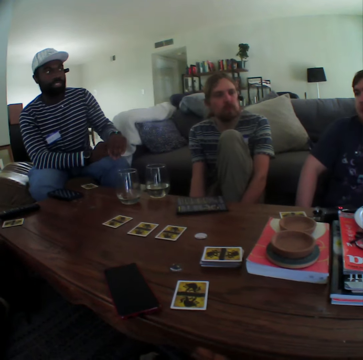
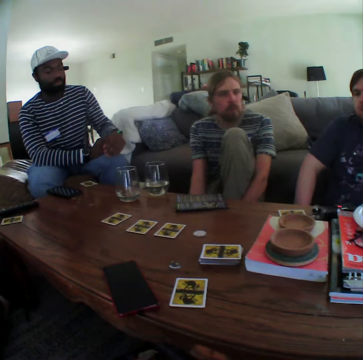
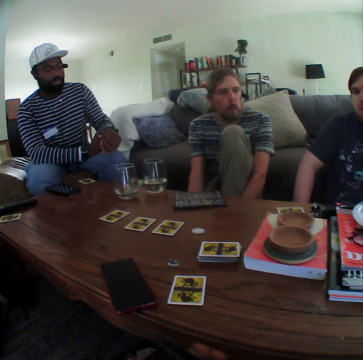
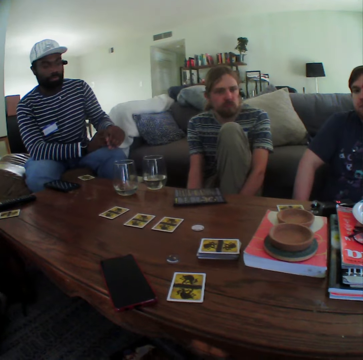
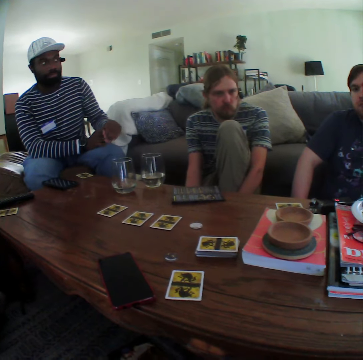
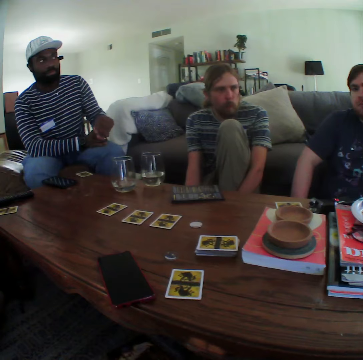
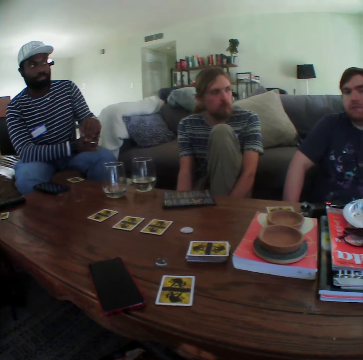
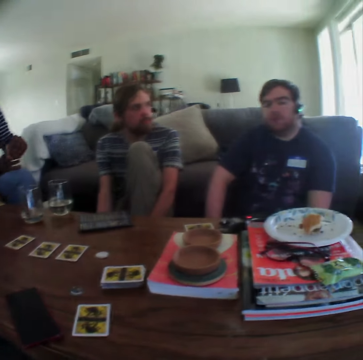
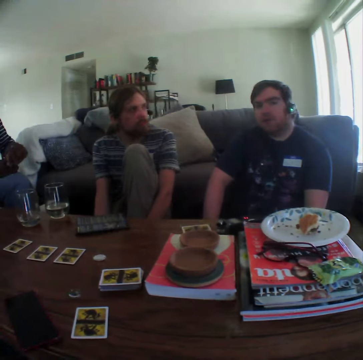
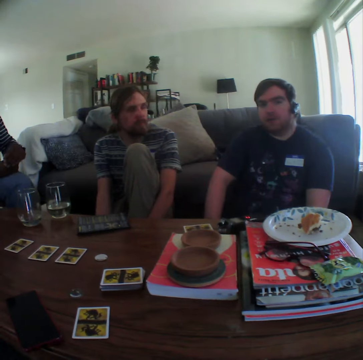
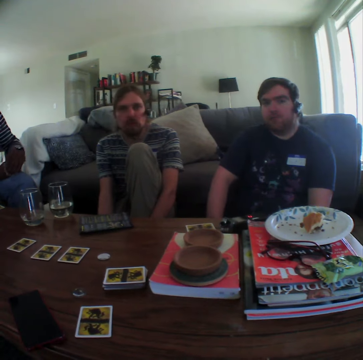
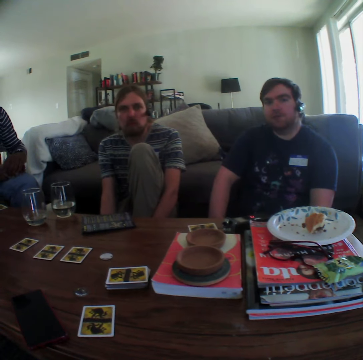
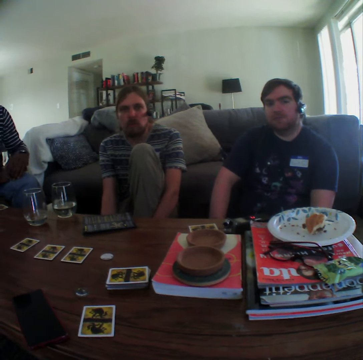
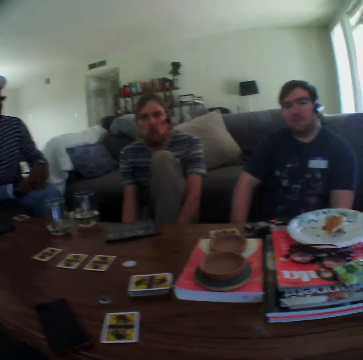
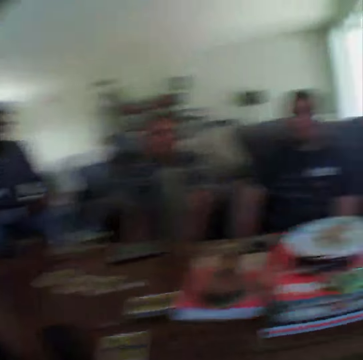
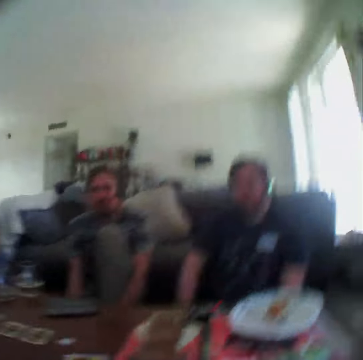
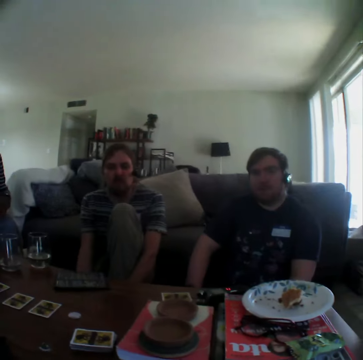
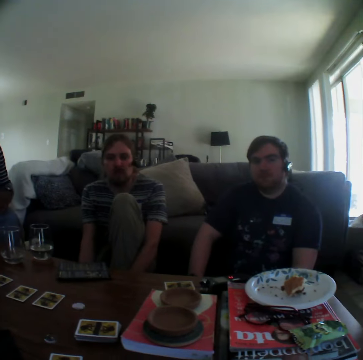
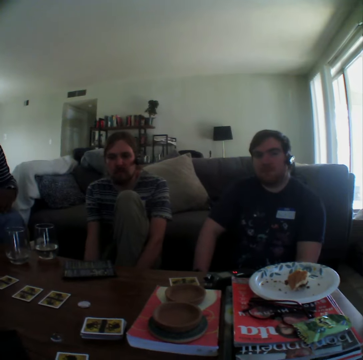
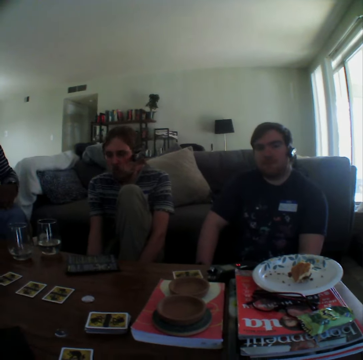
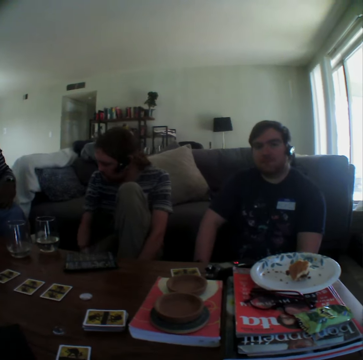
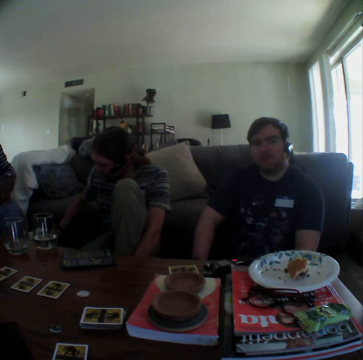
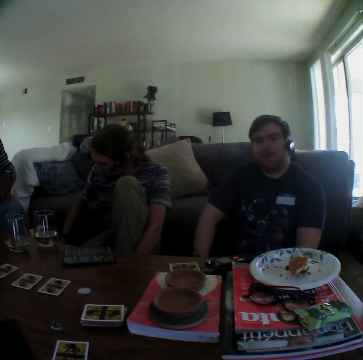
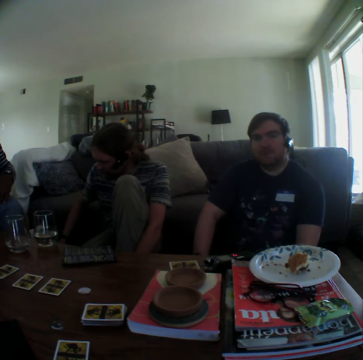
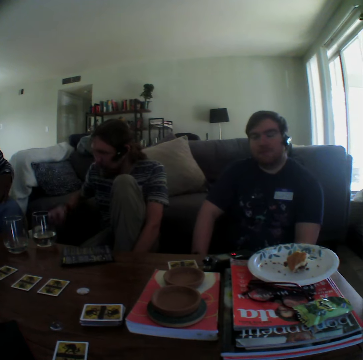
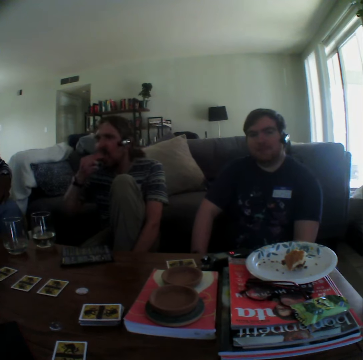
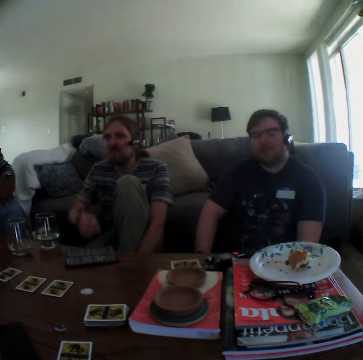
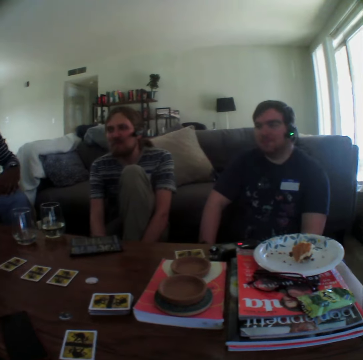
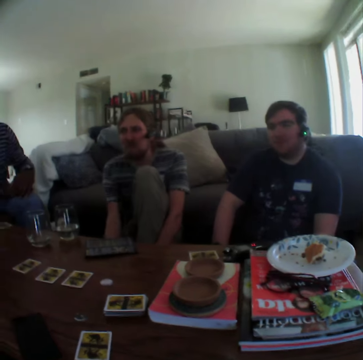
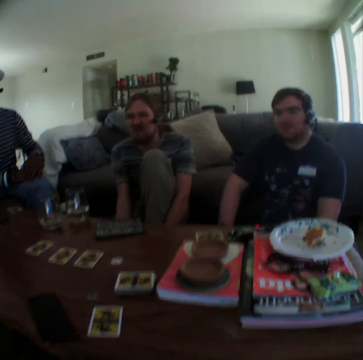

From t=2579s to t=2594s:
The camera wearer stares at the colleague. A person moves the hand to something. The person eats something.

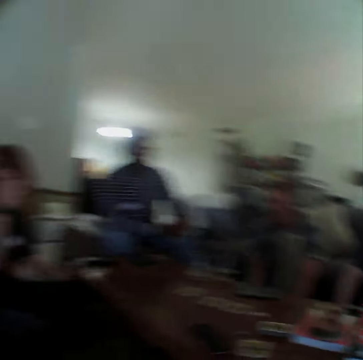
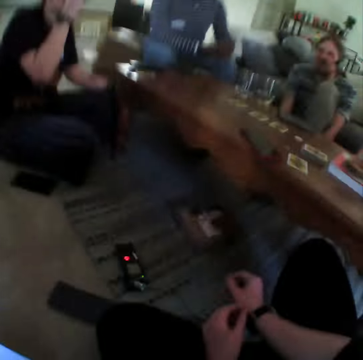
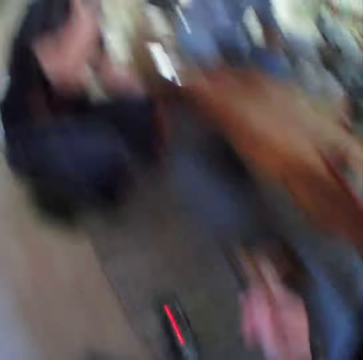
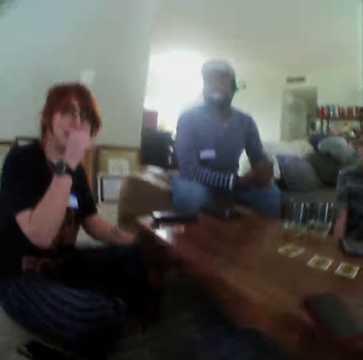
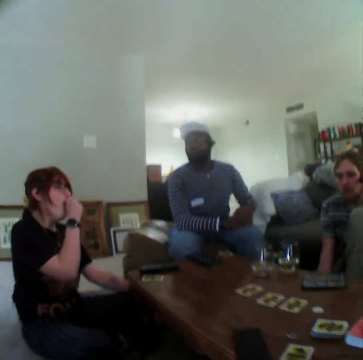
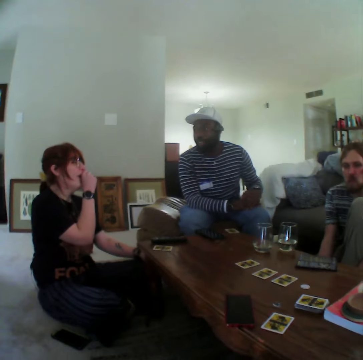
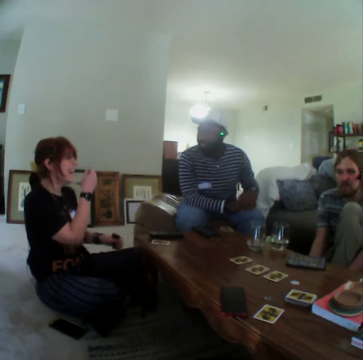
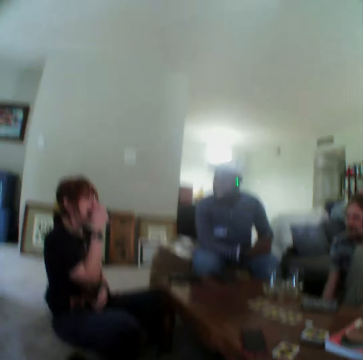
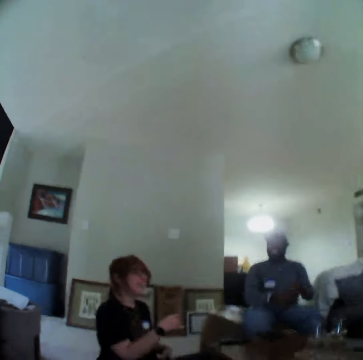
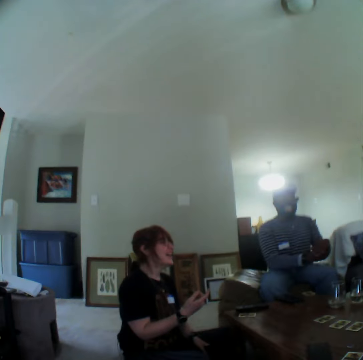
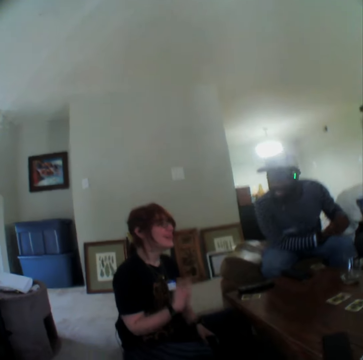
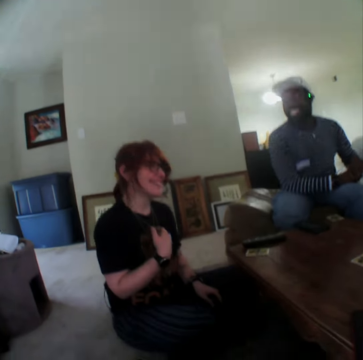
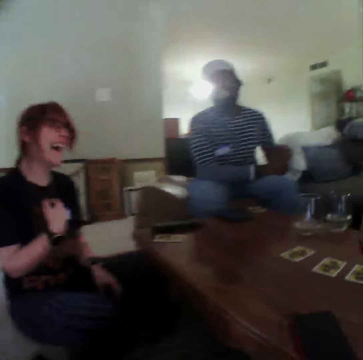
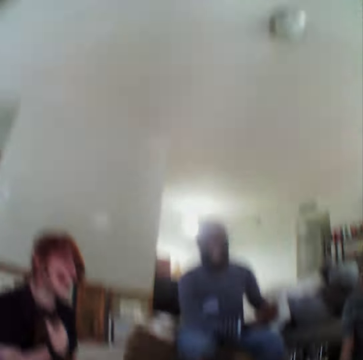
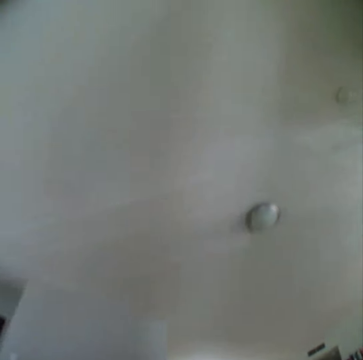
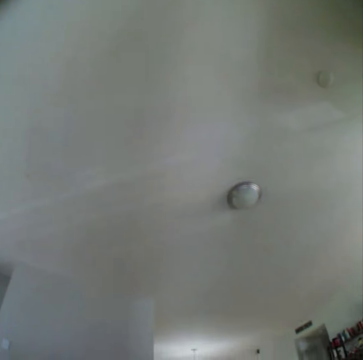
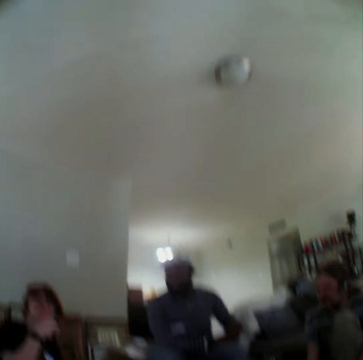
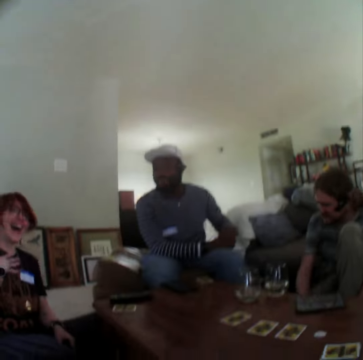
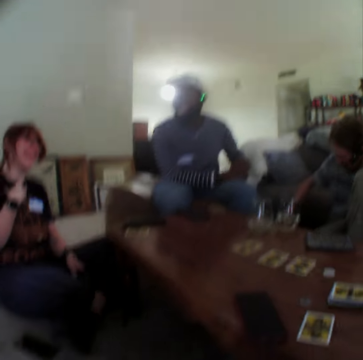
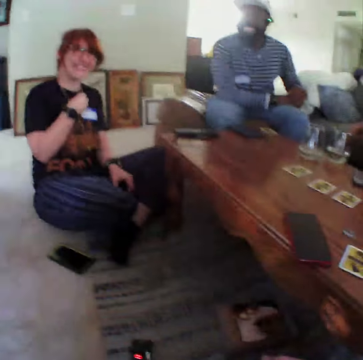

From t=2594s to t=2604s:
A person coughs on the hand. Another person moves on the chair. The first person talks to the colleague.

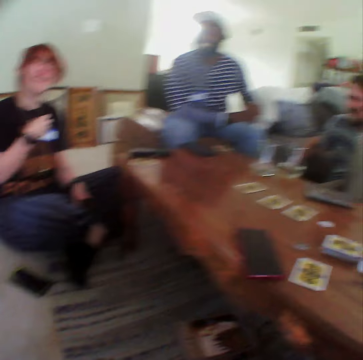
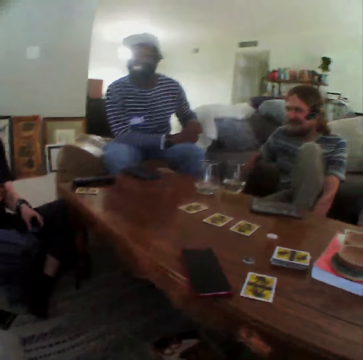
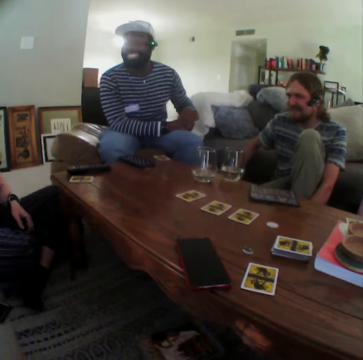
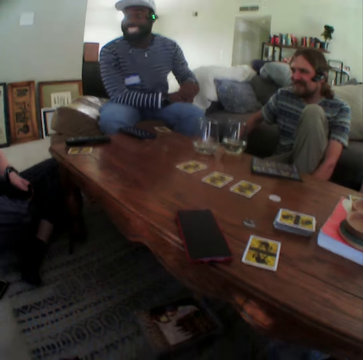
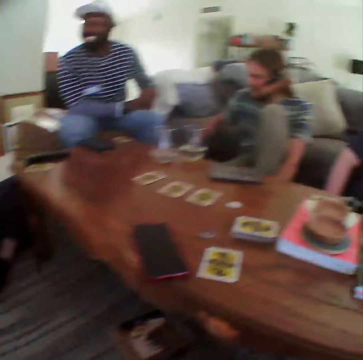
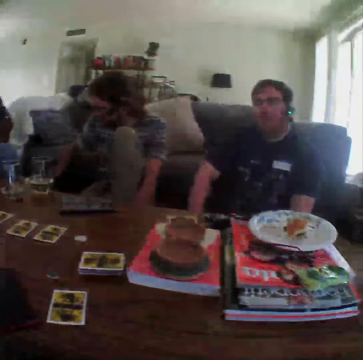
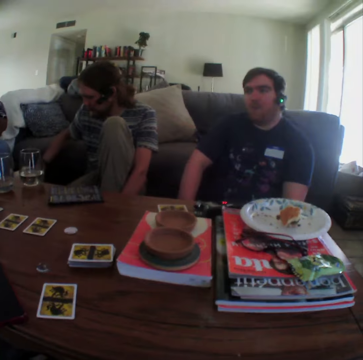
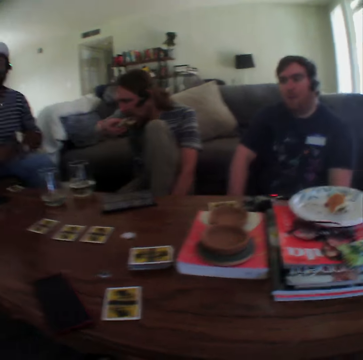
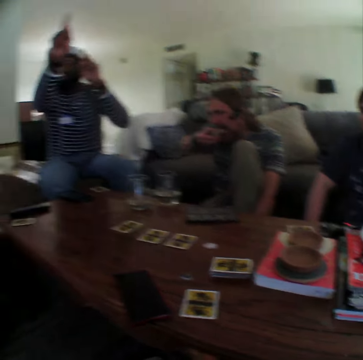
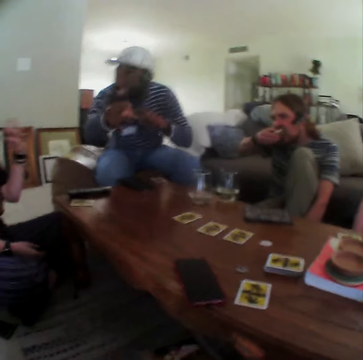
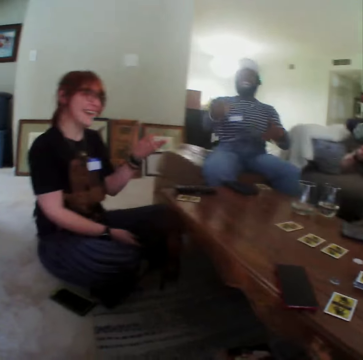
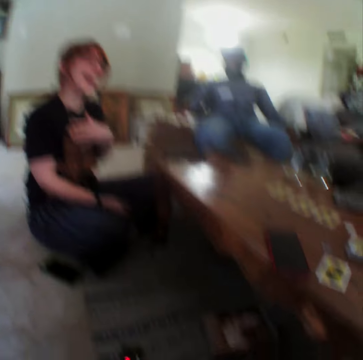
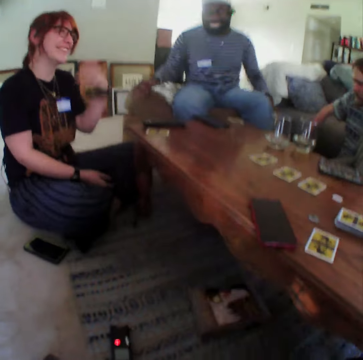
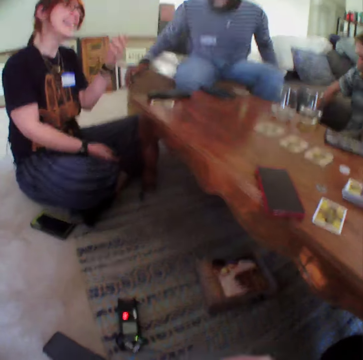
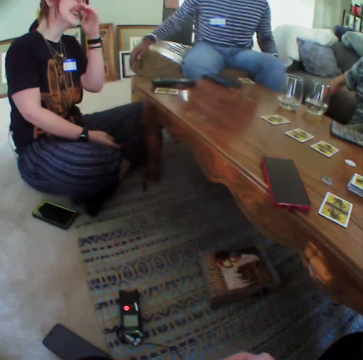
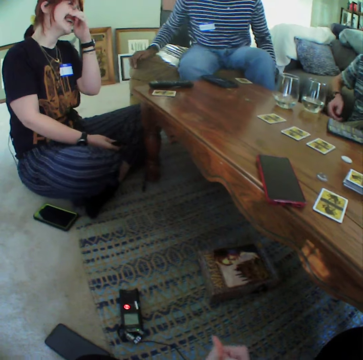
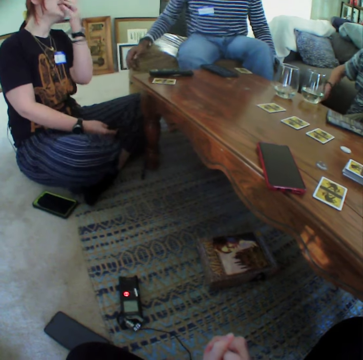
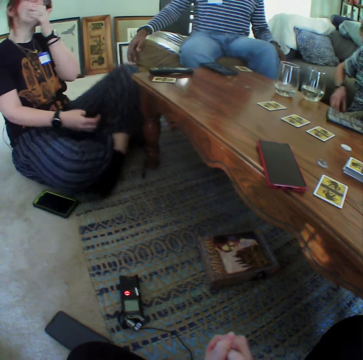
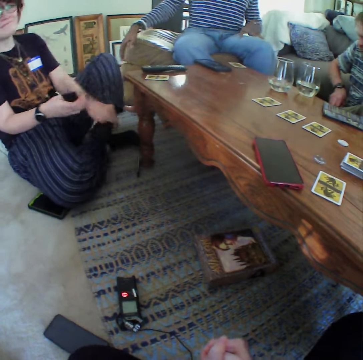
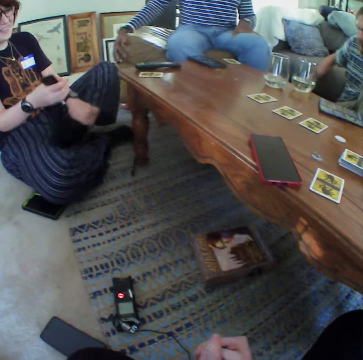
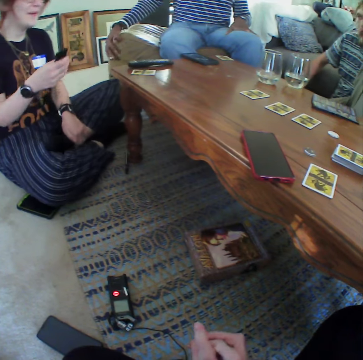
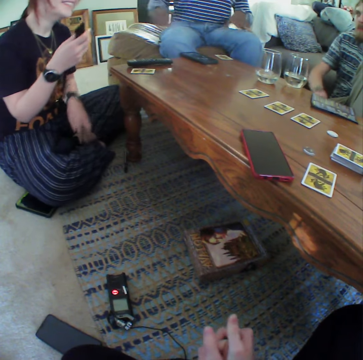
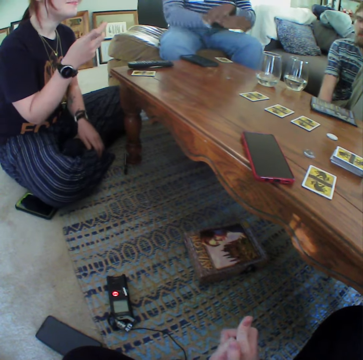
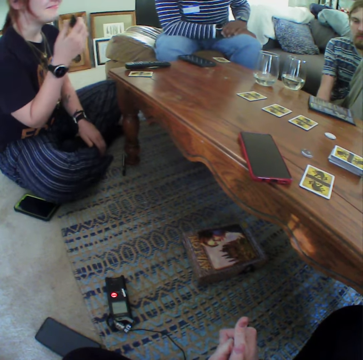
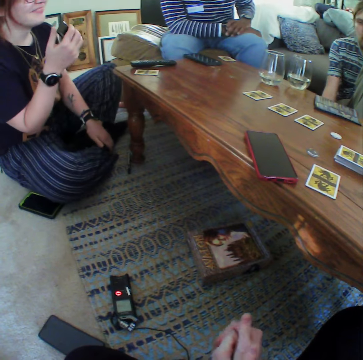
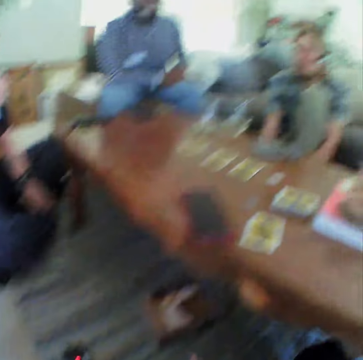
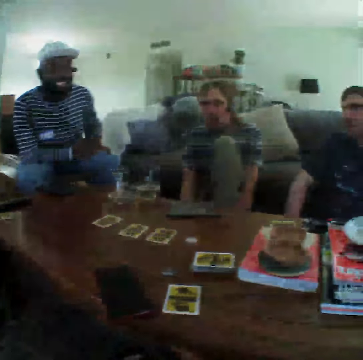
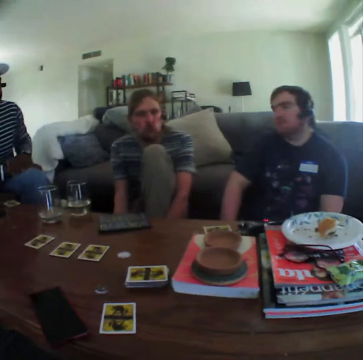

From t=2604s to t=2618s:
A person moves the hand over the table. Another person moves the hand. A third person eats something. The second person talks to the colleague. The first person touches the seat. The second person moves the hand to the mouth and touches the leg.
